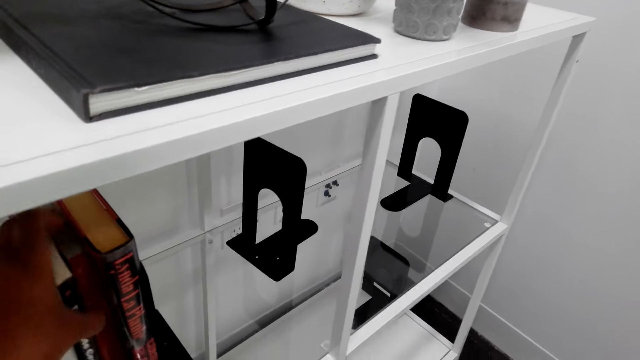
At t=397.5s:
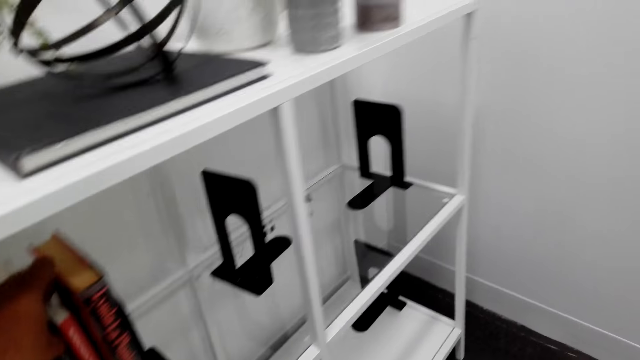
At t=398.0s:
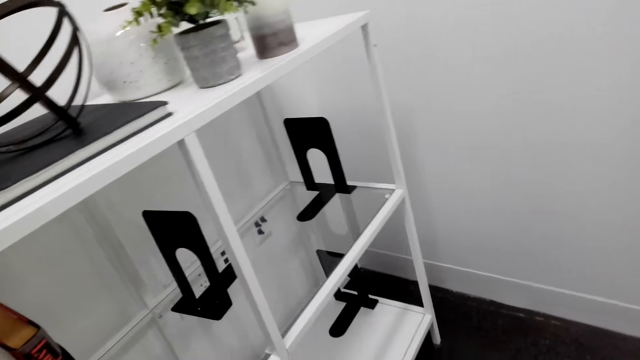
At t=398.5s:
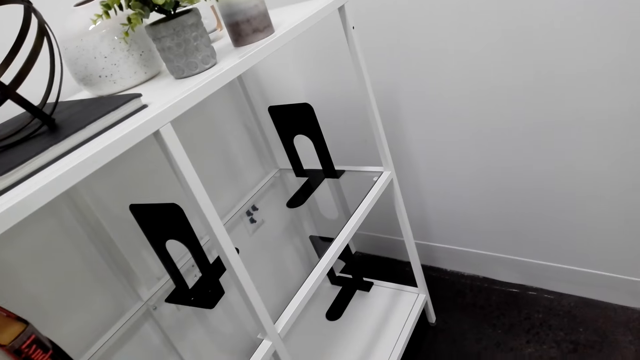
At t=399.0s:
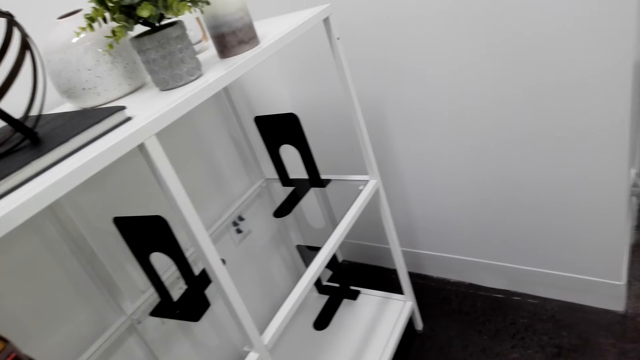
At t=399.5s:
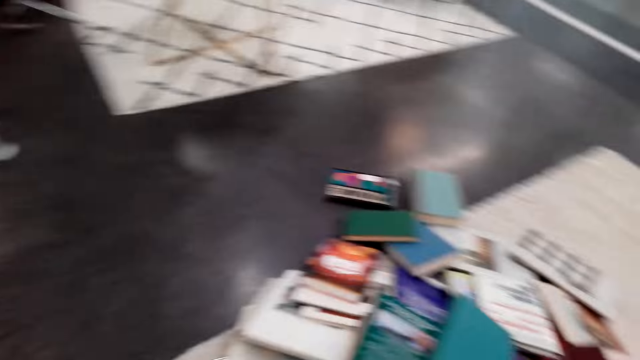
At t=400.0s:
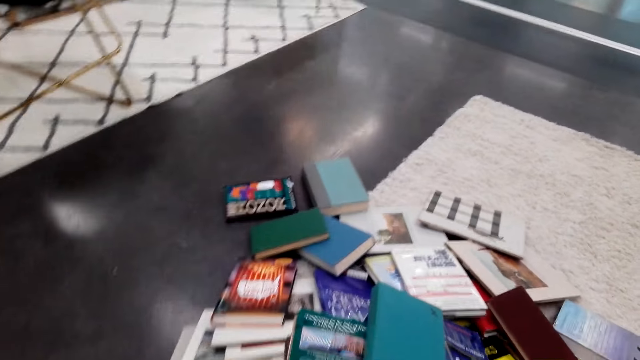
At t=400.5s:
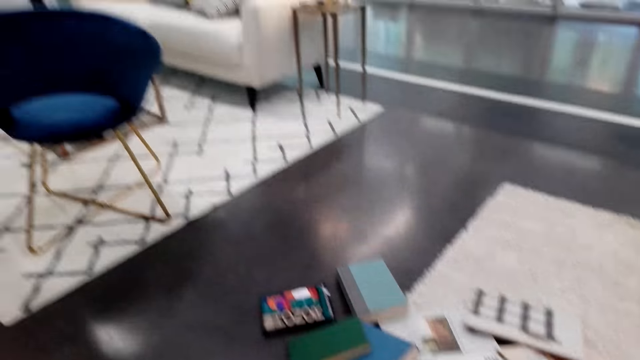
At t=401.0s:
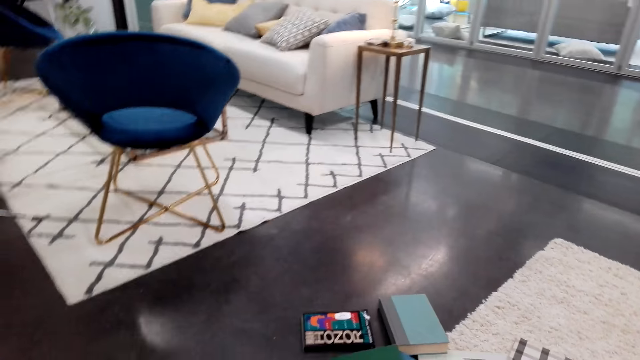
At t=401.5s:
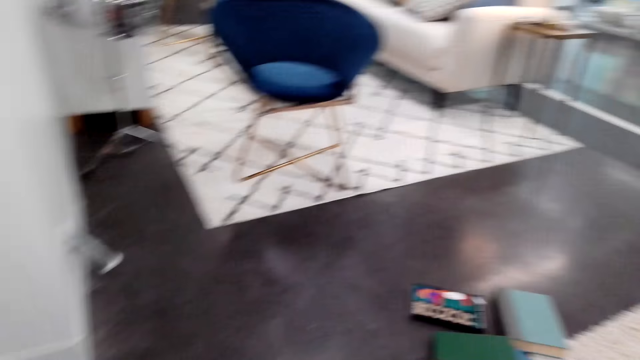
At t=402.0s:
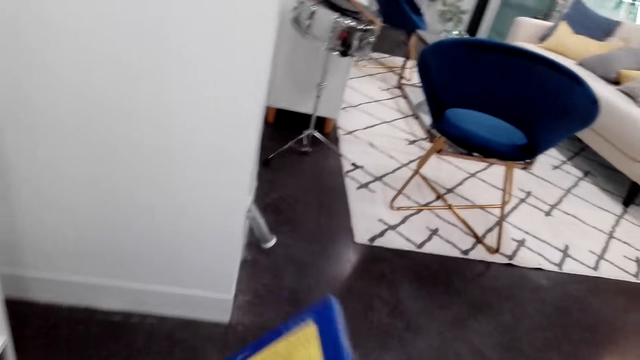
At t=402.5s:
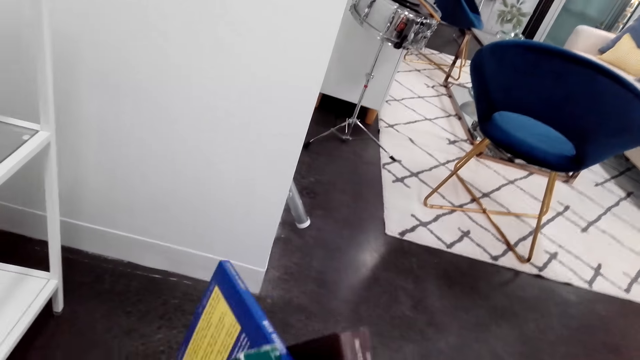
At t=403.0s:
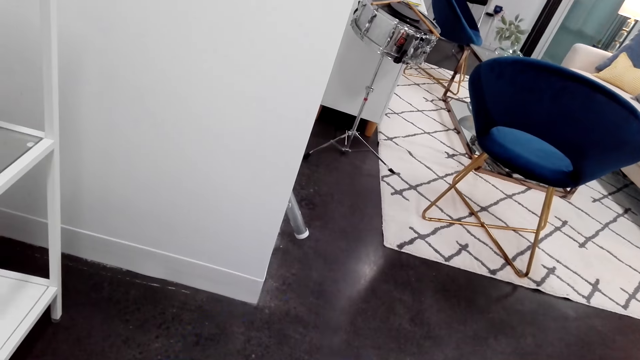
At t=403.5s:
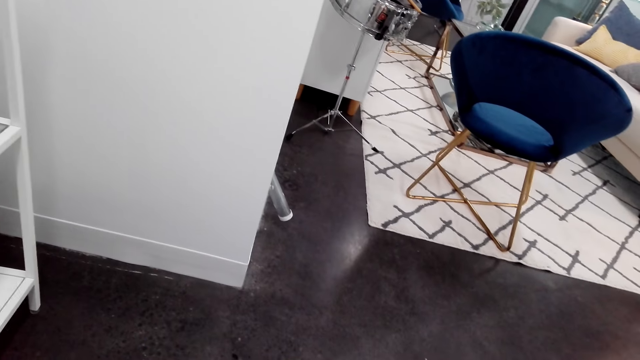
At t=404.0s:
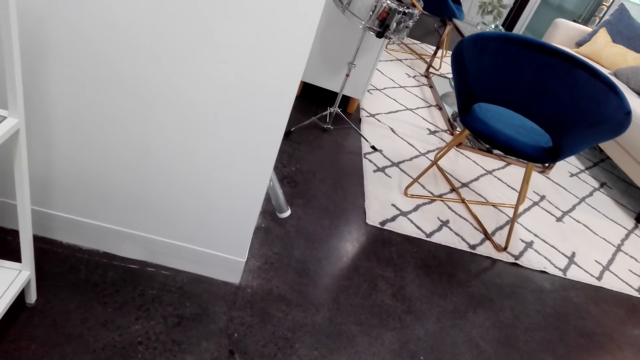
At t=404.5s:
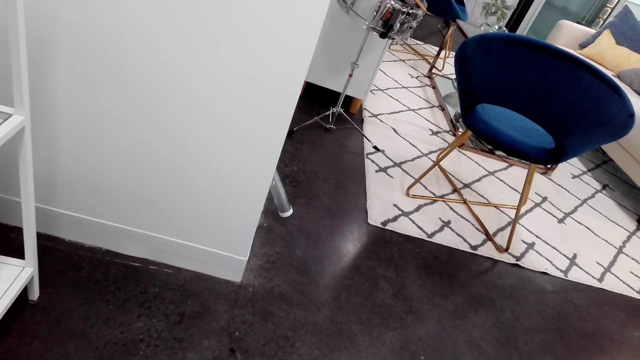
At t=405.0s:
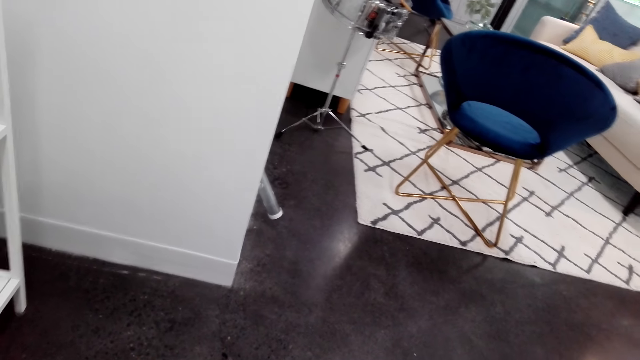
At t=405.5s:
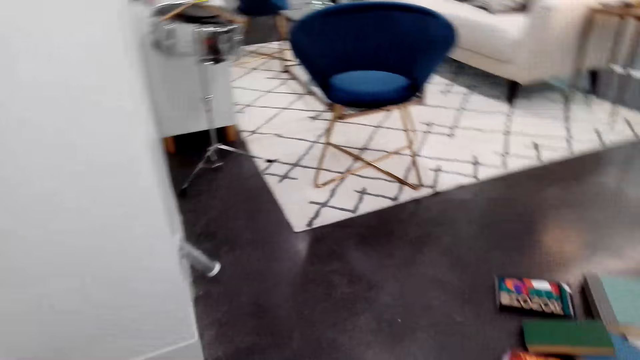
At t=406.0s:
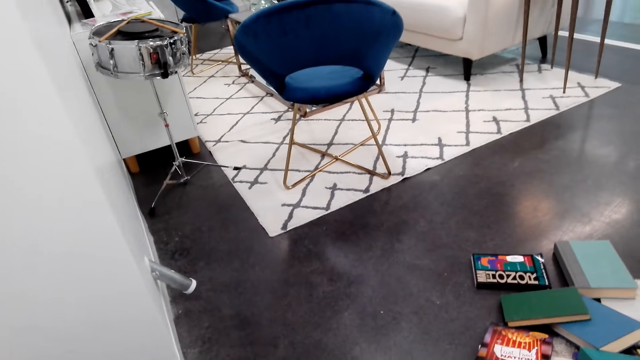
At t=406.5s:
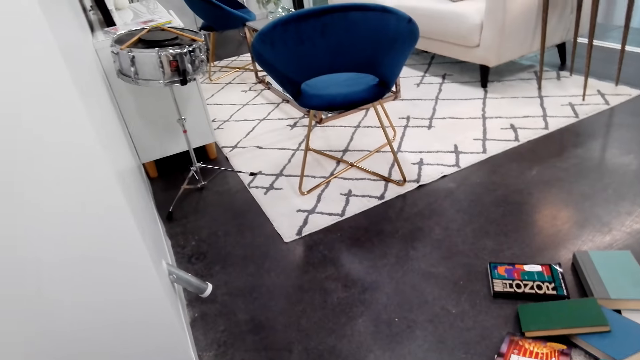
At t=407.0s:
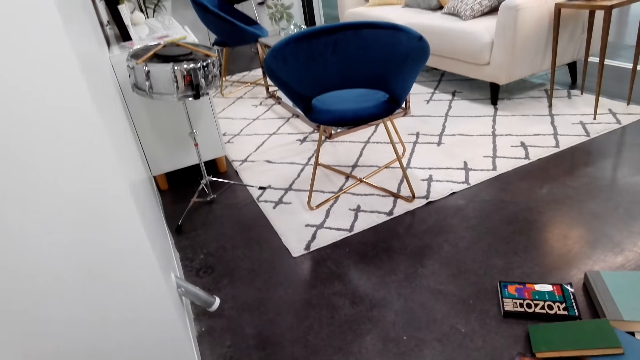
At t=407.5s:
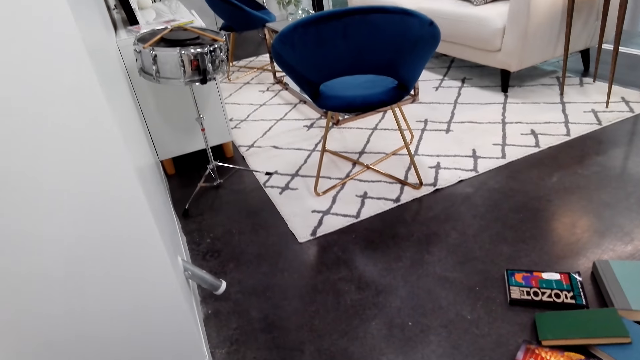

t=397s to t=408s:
The camera wearer walks back to the books on the floor. They hold the book. They collect the books on the floor.

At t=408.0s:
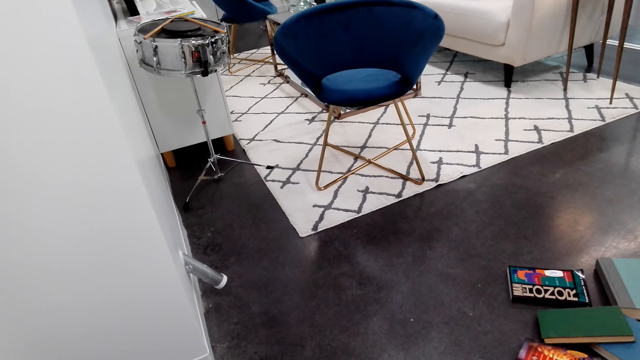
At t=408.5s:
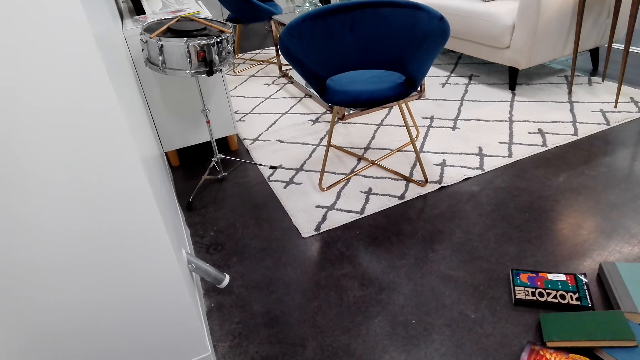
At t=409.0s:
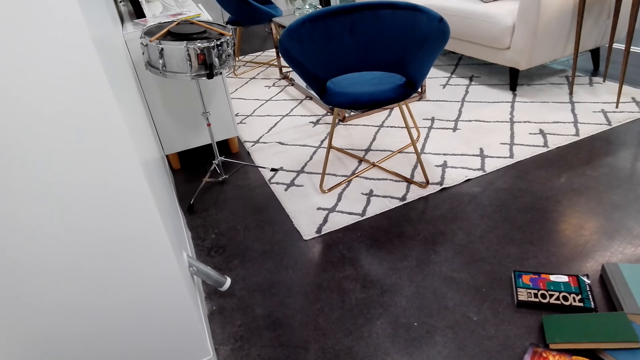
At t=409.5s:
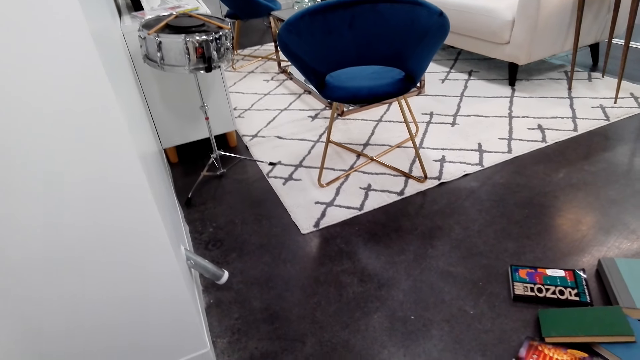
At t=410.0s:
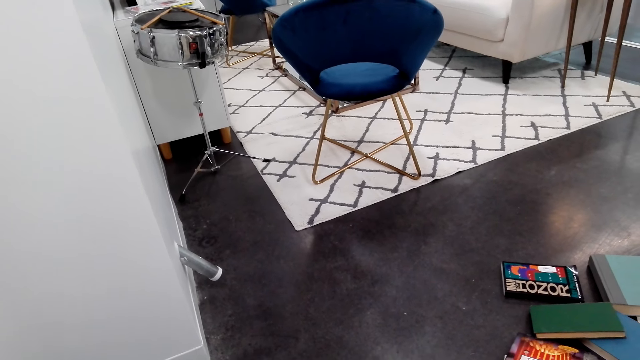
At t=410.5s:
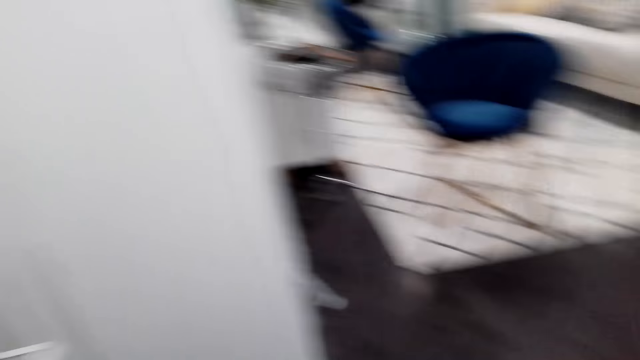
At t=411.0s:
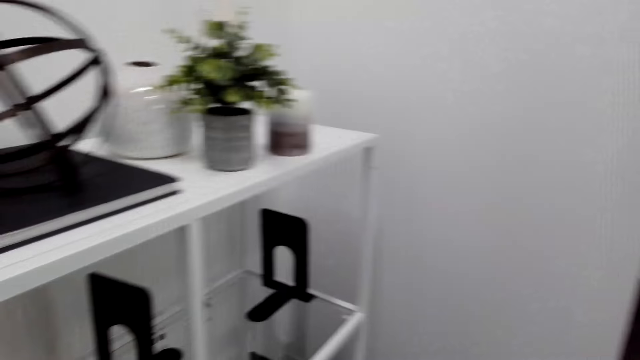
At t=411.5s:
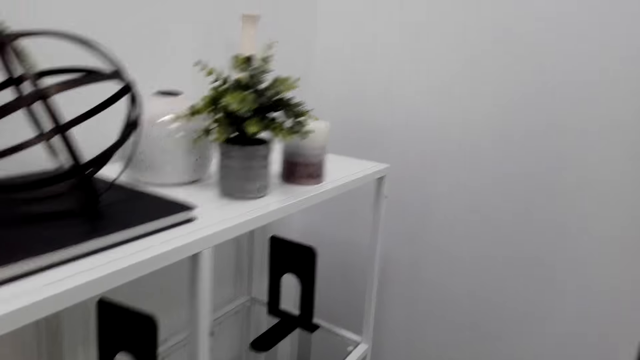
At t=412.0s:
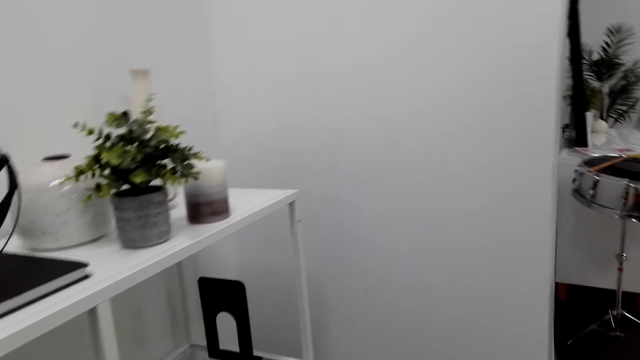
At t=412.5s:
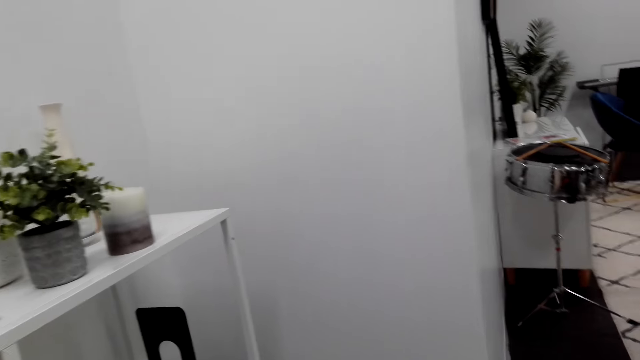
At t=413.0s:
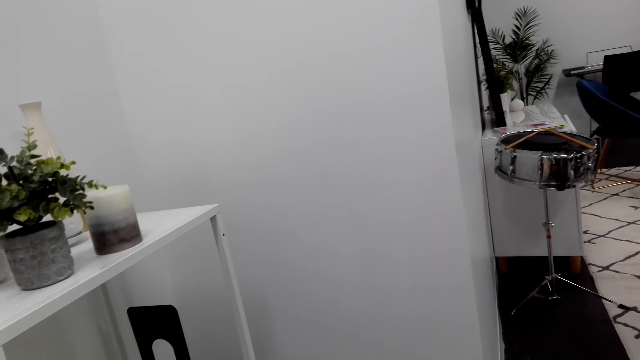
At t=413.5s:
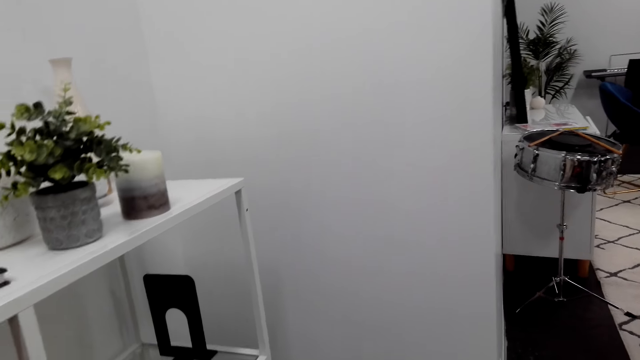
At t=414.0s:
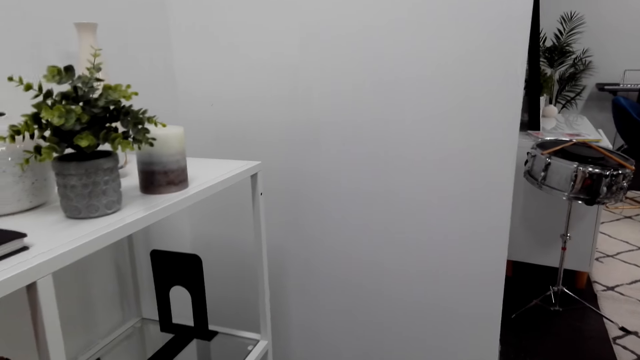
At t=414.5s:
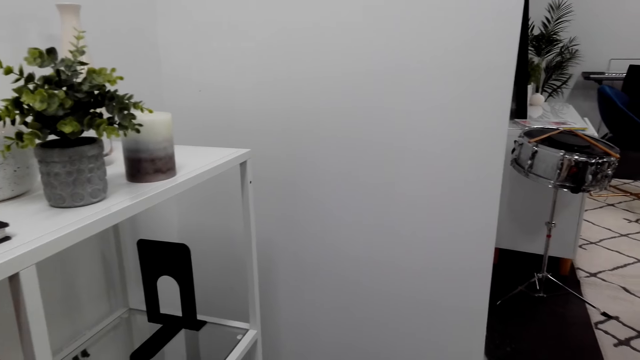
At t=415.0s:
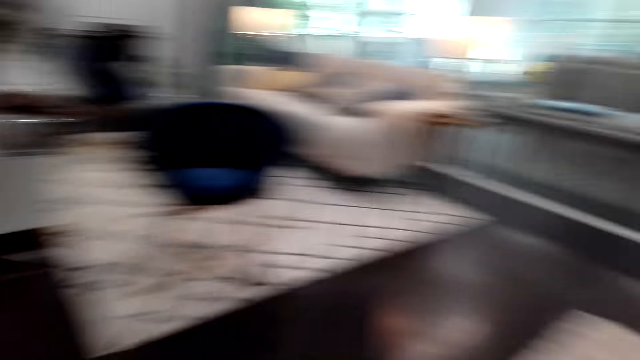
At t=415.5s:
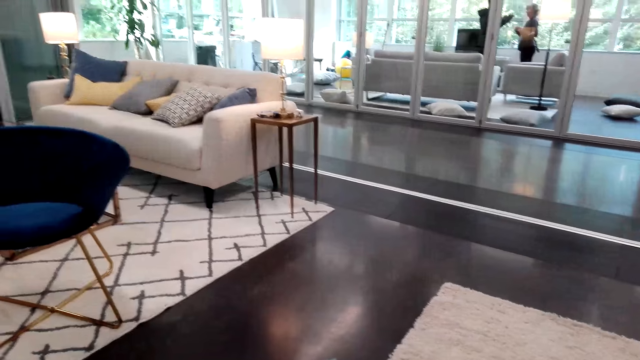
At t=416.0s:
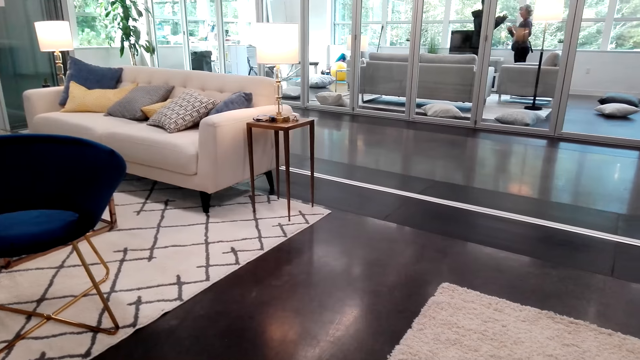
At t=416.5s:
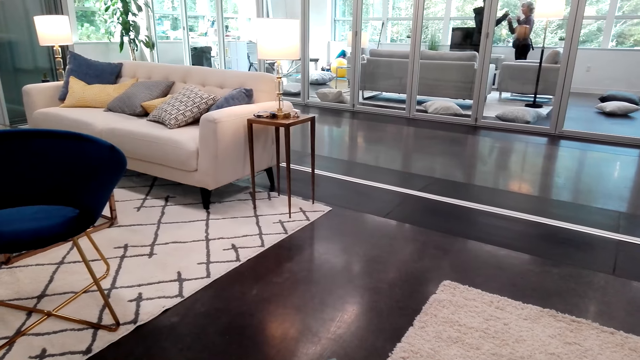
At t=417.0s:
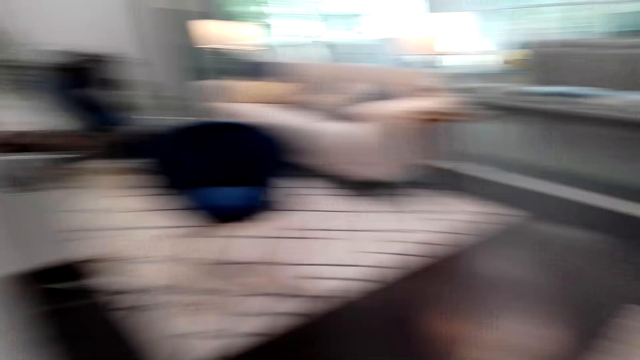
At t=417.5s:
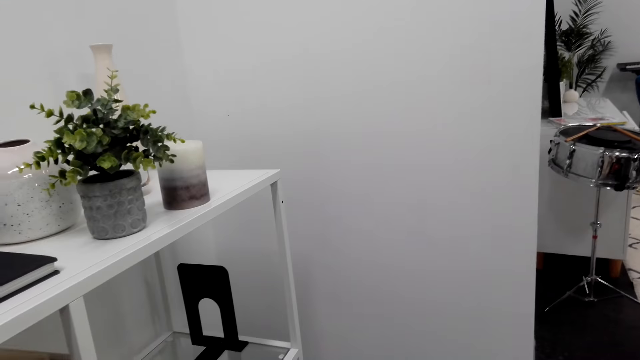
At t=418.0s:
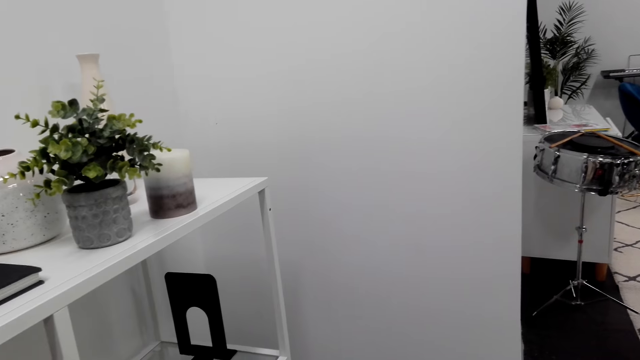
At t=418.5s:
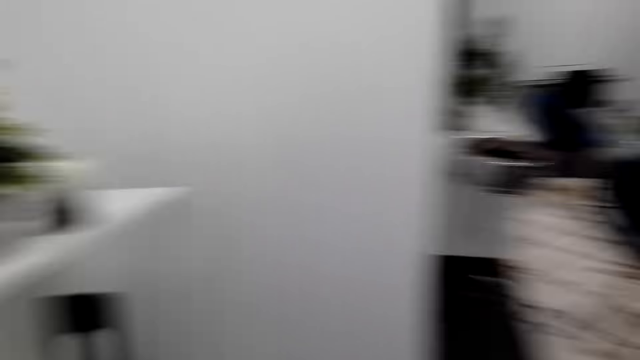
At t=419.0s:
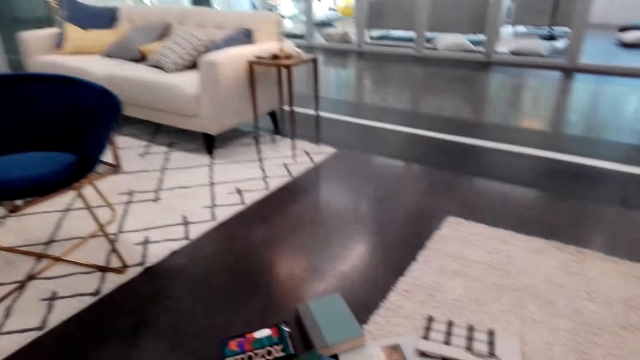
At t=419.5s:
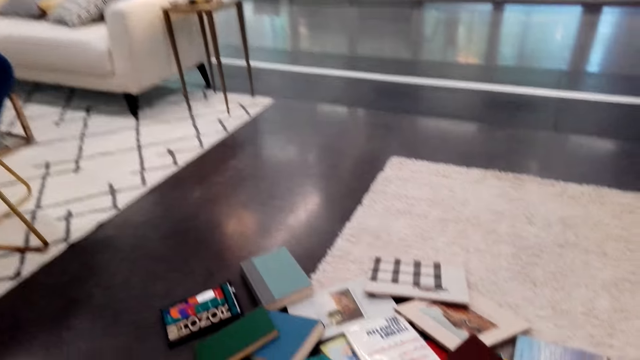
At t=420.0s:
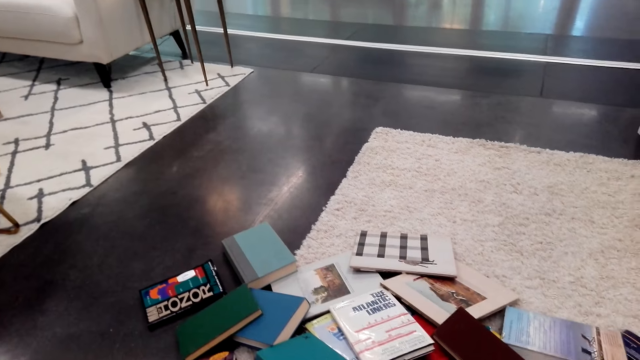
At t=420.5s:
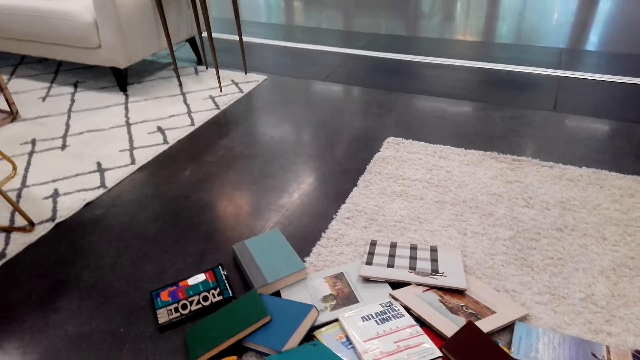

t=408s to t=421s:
The camera wearer looks around. They converse with a person.
